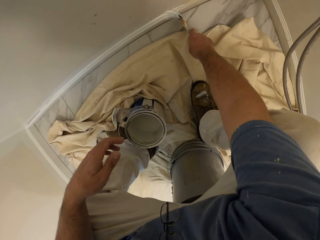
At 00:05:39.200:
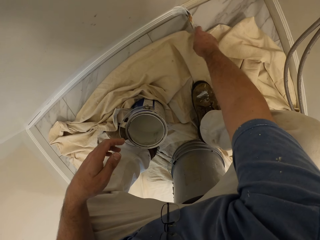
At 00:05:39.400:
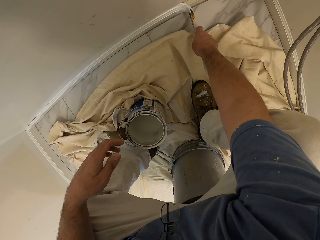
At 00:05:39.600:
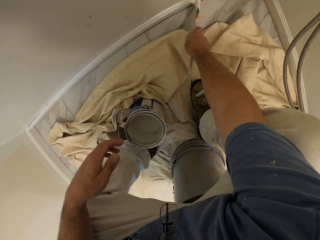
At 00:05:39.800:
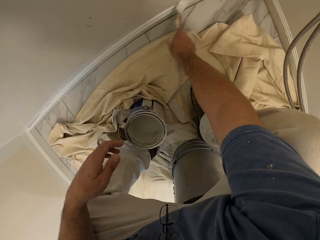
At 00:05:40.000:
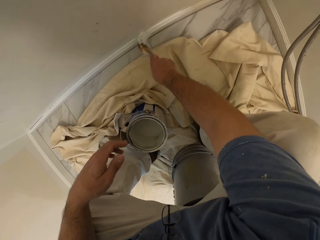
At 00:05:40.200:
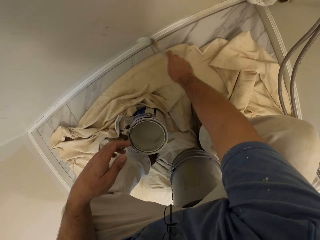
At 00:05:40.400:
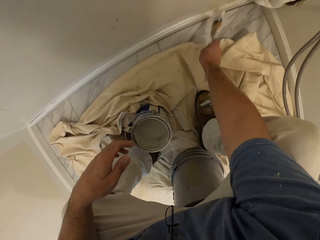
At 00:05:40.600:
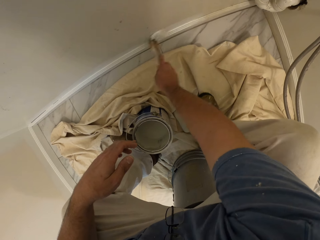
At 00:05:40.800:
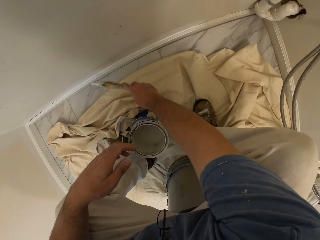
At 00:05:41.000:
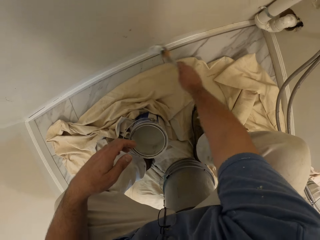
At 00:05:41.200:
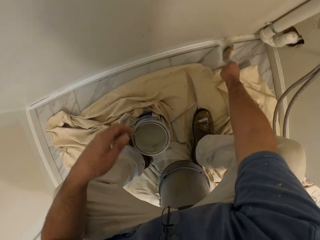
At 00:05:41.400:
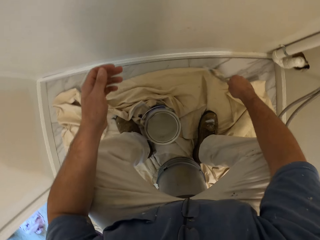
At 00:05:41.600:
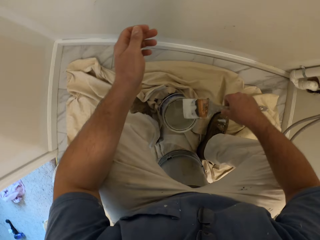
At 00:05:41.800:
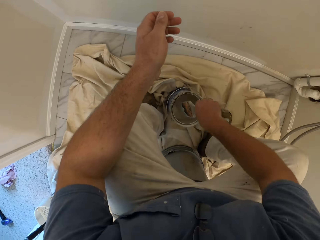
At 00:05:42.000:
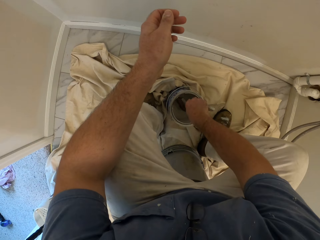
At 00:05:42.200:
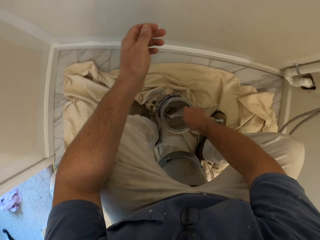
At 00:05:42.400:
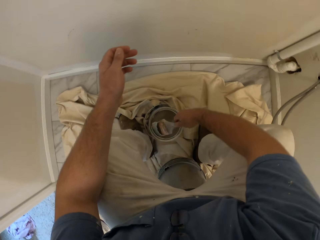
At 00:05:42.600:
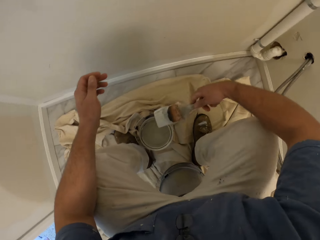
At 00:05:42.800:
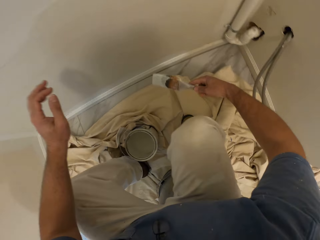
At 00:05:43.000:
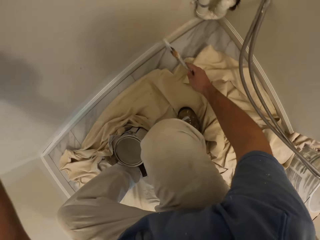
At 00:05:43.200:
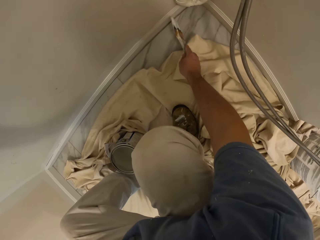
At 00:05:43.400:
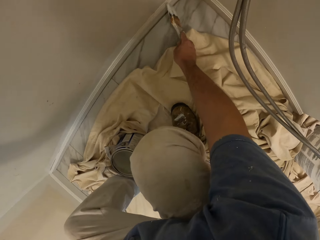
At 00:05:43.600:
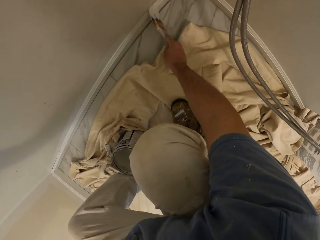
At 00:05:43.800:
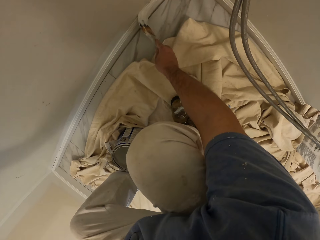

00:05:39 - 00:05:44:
The camera wearer takes paint from a bucket of paint with the paint brush in his right hand. He paints the wall with the brush.

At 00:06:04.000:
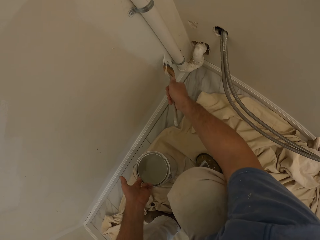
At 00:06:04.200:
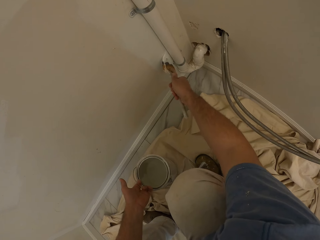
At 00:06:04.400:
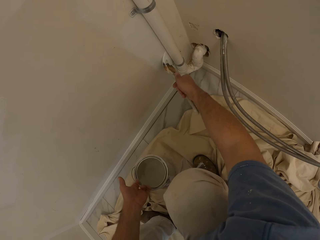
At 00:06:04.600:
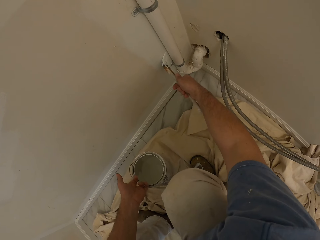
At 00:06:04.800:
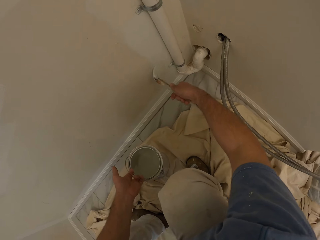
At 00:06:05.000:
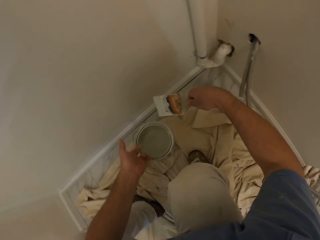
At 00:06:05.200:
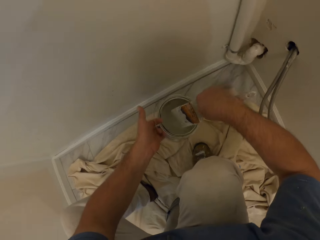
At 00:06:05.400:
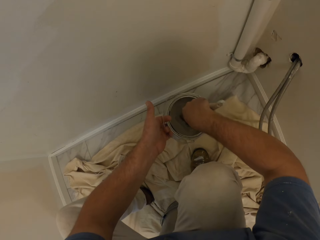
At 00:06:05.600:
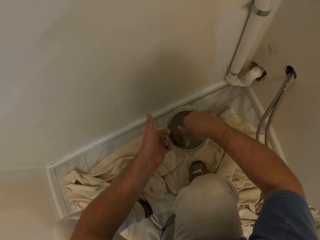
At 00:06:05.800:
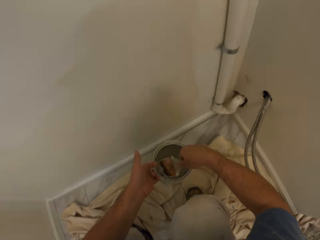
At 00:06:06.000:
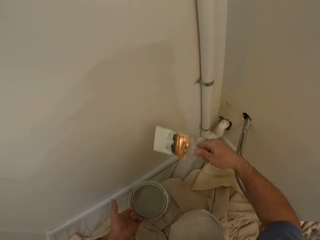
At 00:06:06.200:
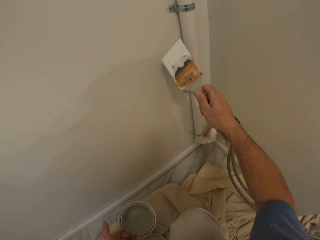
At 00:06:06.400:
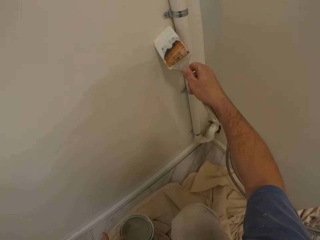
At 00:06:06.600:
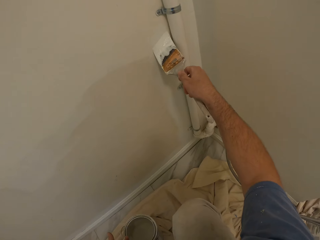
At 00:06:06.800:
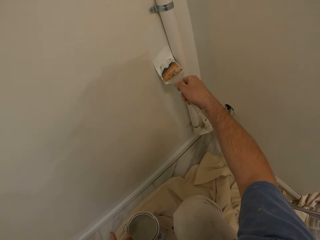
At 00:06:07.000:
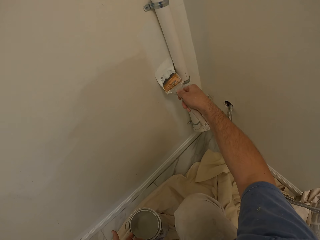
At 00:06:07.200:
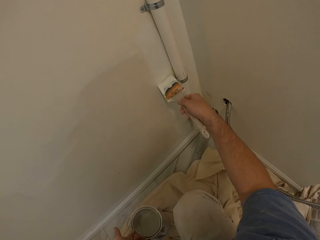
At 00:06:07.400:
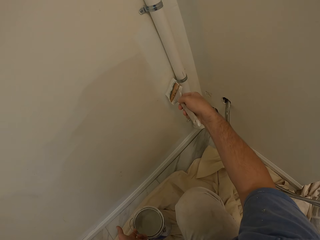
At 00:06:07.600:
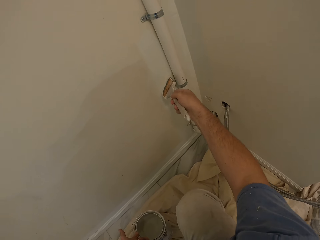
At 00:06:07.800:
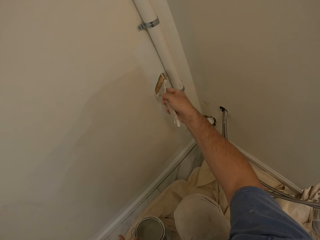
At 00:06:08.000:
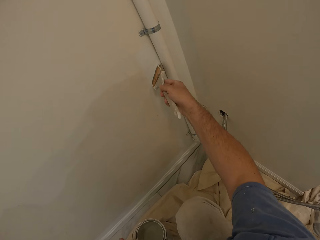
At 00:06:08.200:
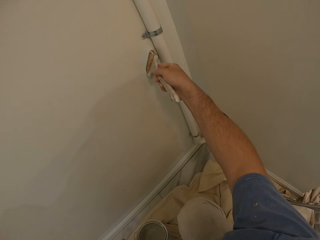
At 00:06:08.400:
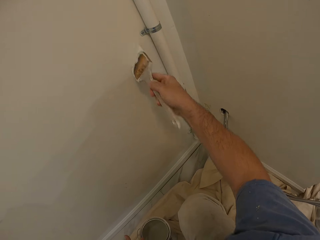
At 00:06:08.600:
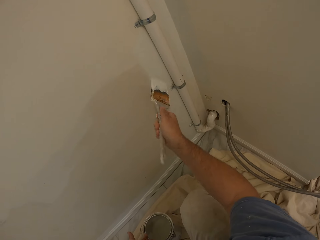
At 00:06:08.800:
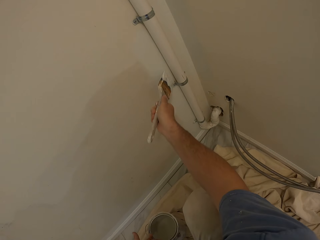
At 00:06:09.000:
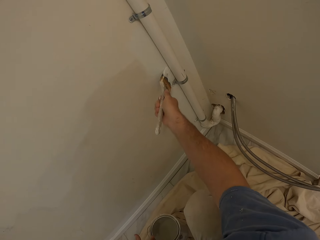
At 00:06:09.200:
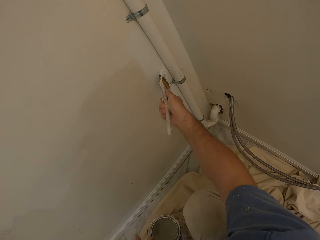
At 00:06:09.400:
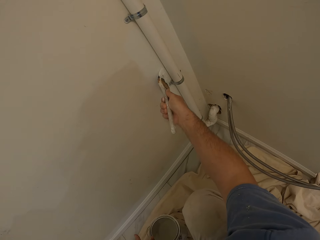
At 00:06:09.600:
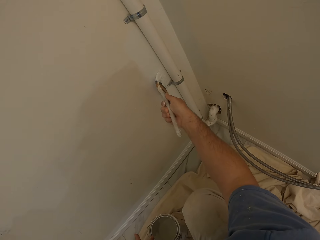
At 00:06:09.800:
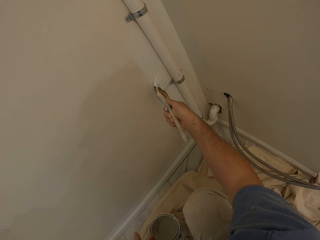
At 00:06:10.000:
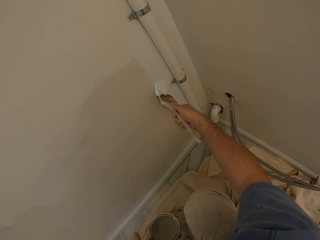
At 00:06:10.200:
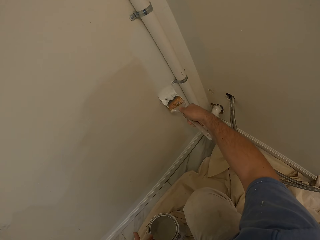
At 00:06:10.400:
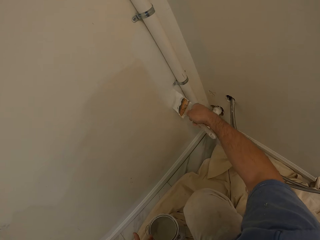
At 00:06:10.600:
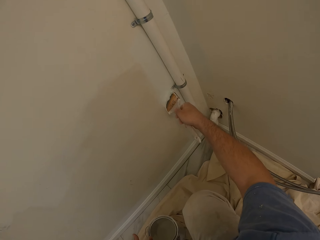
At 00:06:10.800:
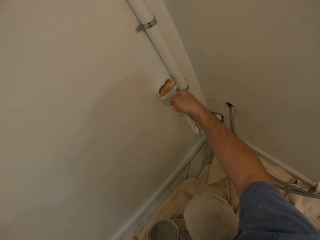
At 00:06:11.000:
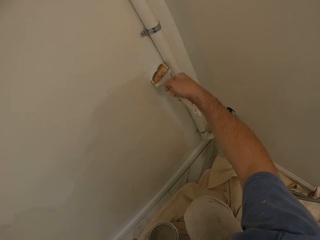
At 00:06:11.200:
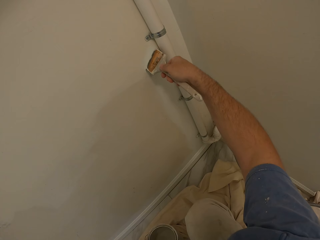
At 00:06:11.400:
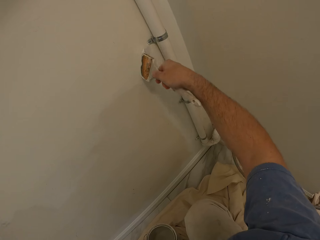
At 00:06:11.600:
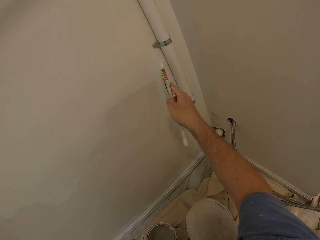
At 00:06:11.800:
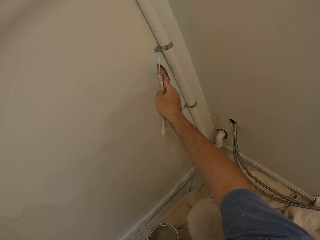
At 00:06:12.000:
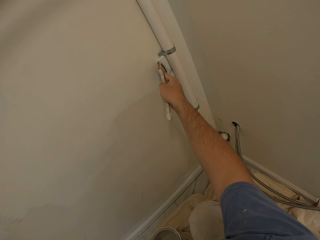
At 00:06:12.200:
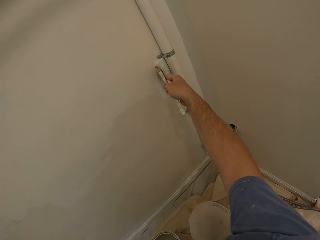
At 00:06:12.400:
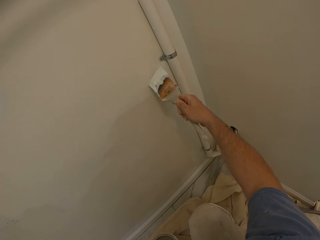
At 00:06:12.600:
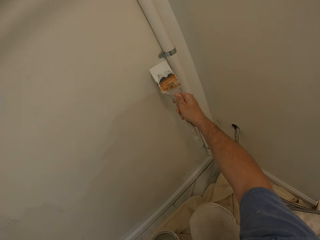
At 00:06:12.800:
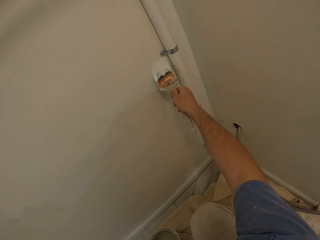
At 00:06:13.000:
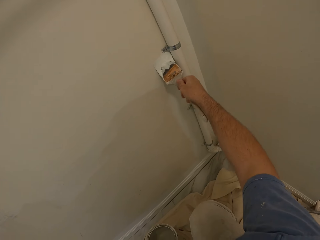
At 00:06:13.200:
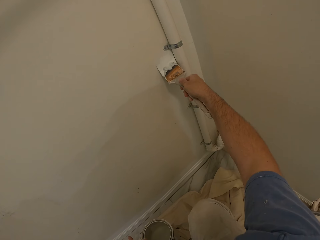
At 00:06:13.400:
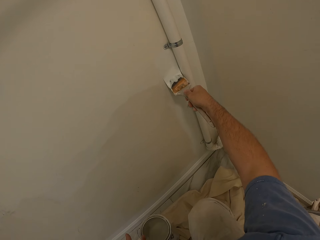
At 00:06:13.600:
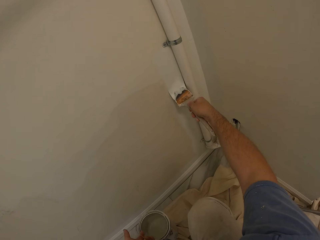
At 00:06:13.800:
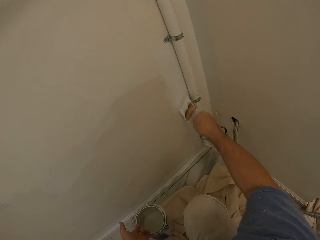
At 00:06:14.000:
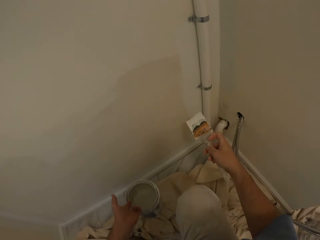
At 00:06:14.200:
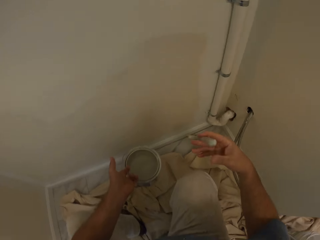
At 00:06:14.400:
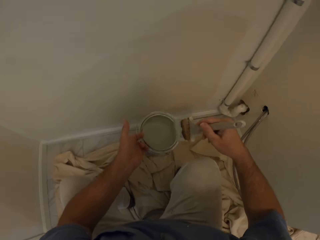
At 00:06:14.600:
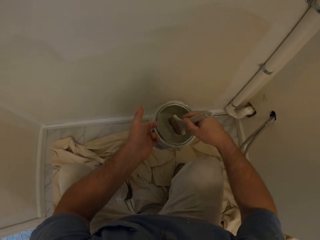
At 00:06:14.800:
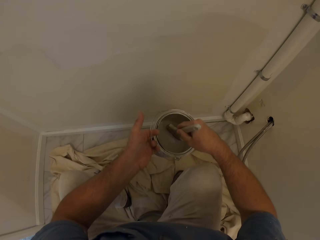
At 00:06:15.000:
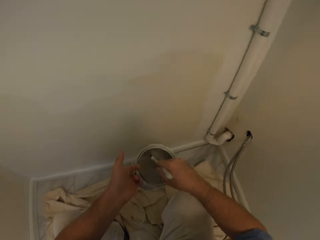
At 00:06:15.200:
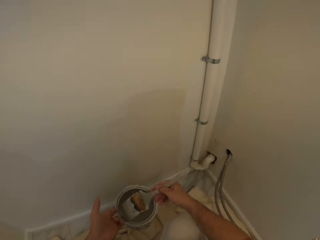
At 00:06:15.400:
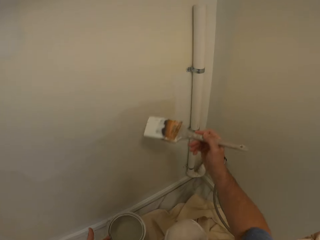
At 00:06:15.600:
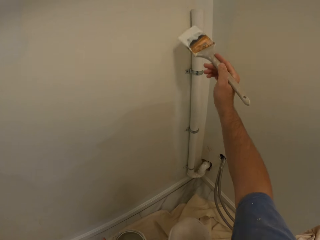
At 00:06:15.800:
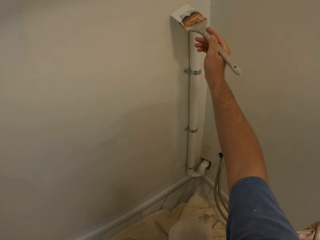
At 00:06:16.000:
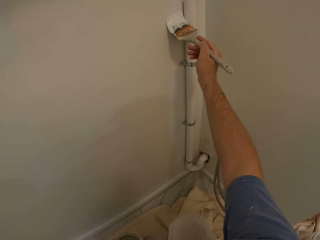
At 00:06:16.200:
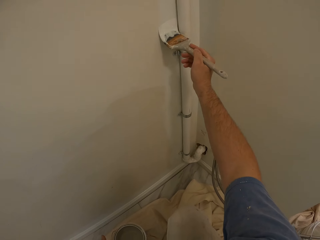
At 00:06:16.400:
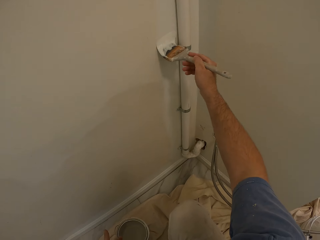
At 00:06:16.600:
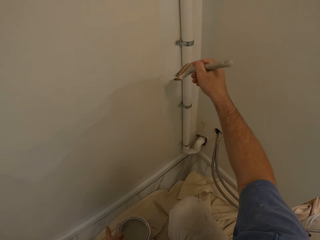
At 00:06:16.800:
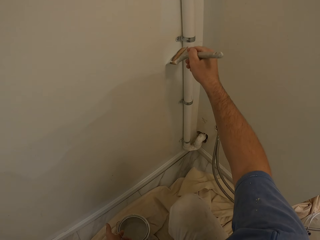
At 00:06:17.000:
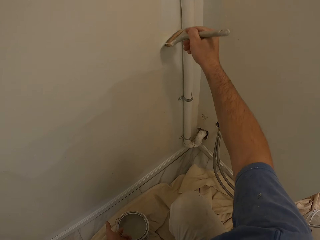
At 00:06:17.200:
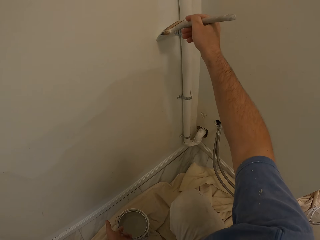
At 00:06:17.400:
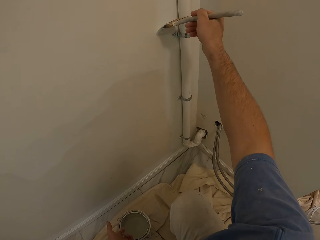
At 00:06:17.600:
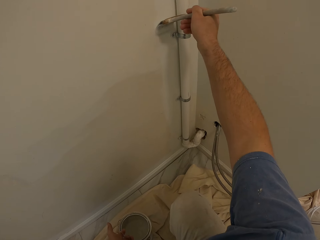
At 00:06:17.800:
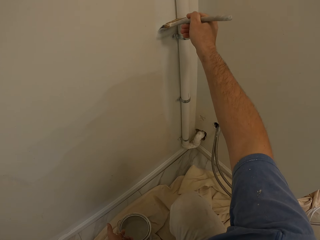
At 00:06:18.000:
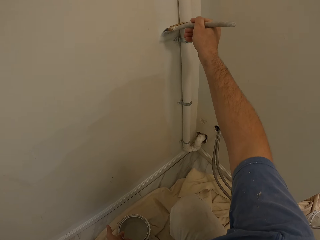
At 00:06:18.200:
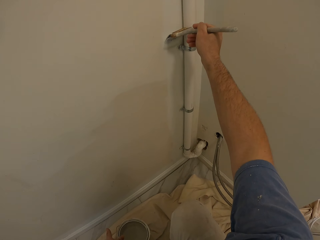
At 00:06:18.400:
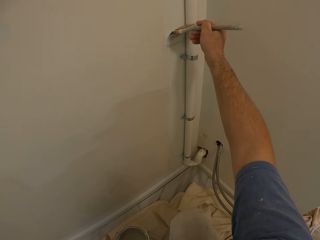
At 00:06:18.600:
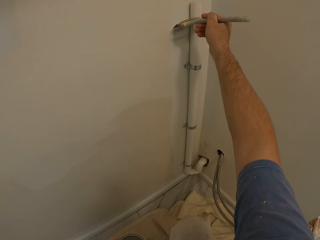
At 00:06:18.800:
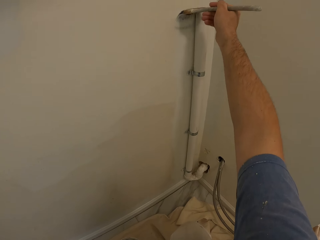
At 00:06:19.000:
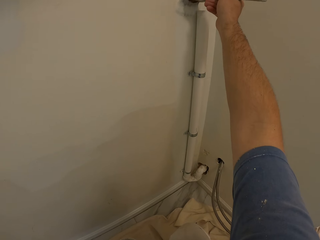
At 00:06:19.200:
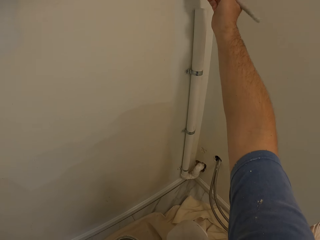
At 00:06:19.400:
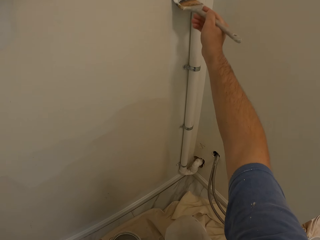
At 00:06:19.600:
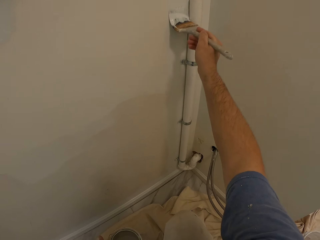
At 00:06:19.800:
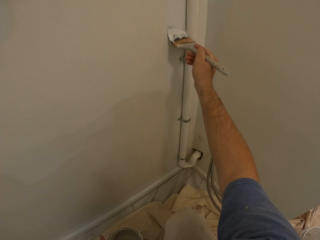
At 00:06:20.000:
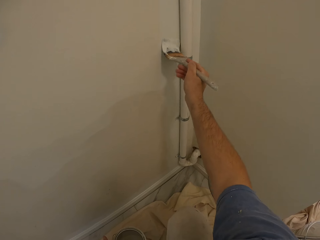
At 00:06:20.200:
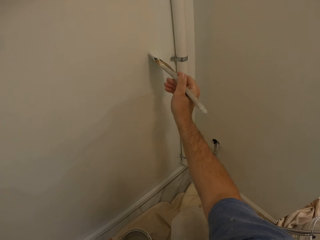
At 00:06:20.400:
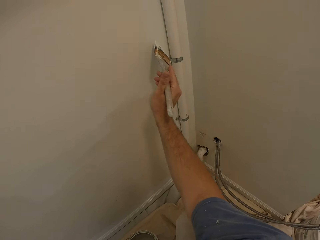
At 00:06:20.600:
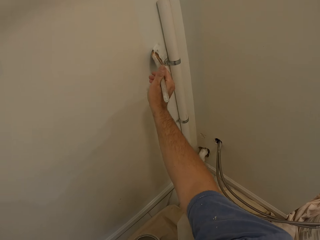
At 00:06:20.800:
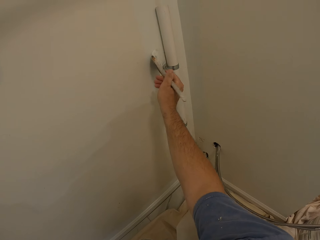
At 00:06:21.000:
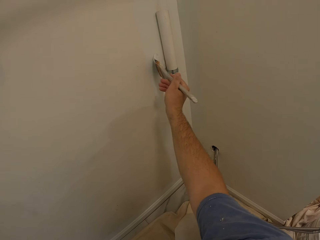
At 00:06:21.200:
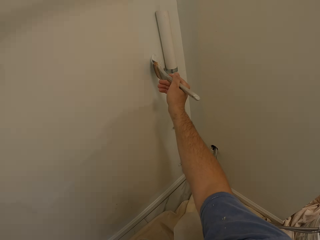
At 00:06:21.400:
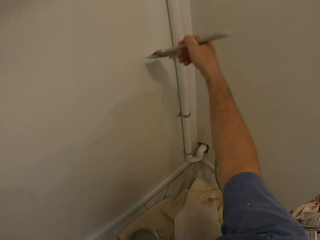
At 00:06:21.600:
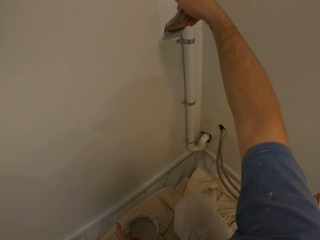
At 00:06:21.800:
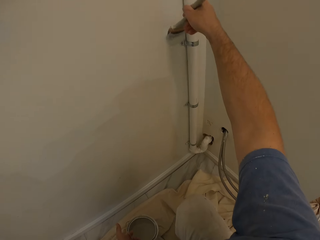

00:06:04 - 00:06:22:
The camera wearer takes paint from a bucket of paint with the paint brush in his right hand. He paints the wall with the paint brush. He takes paint from the bucket of paint with the paint brush in his right hand. He paints the wall with the paint brush.
